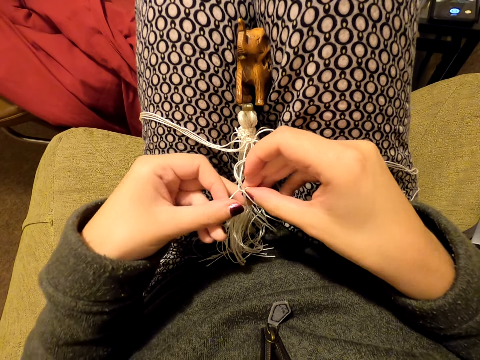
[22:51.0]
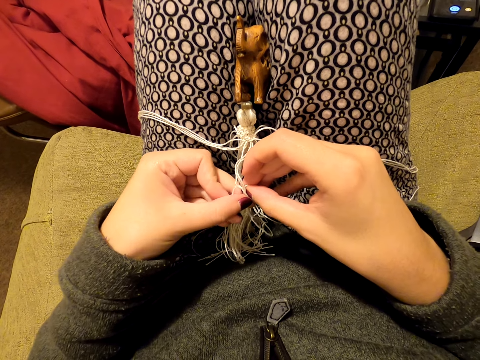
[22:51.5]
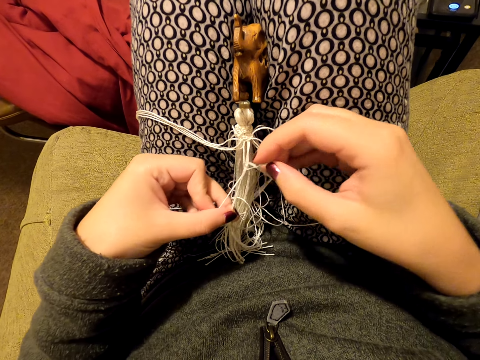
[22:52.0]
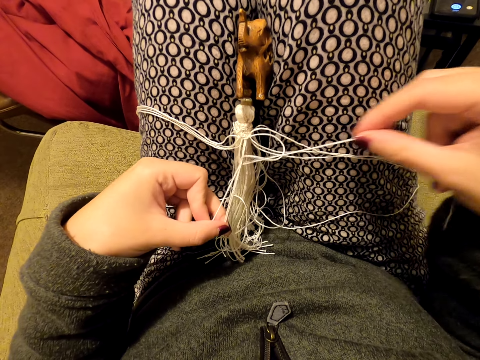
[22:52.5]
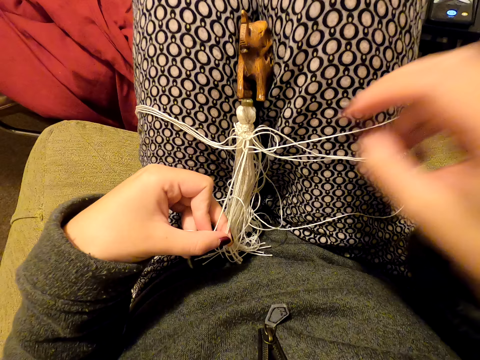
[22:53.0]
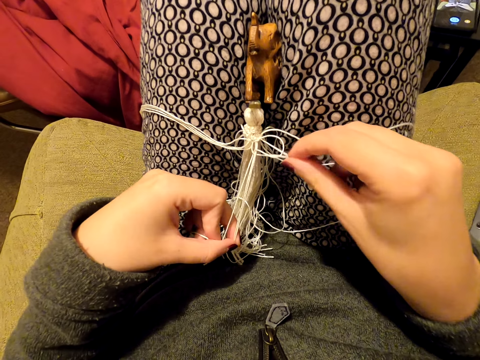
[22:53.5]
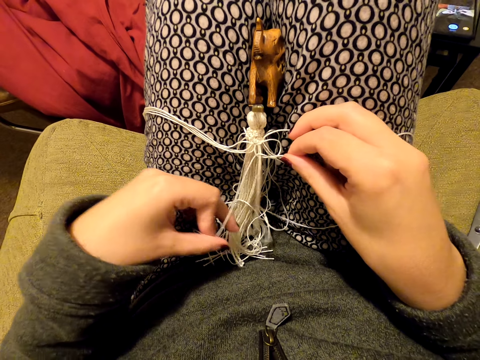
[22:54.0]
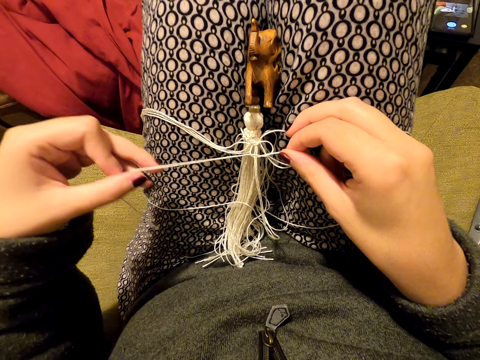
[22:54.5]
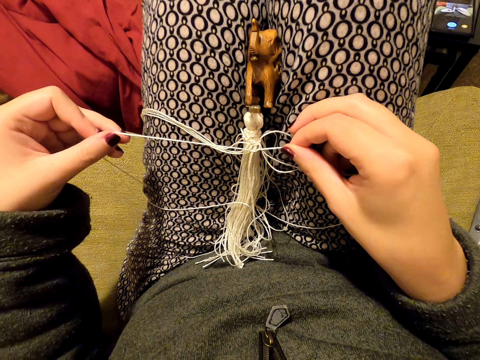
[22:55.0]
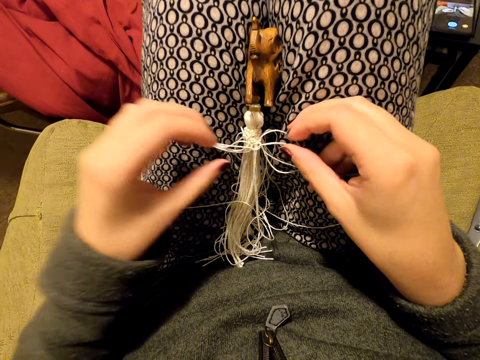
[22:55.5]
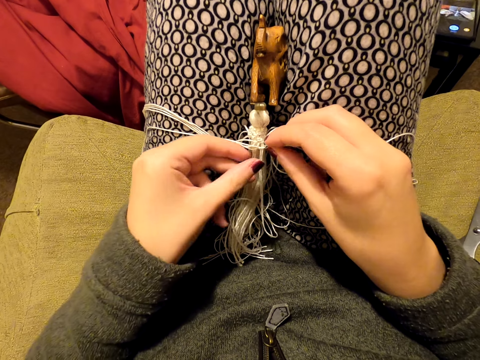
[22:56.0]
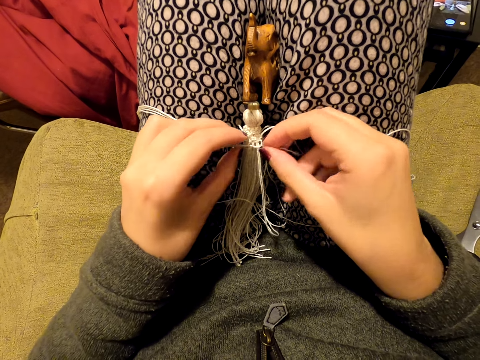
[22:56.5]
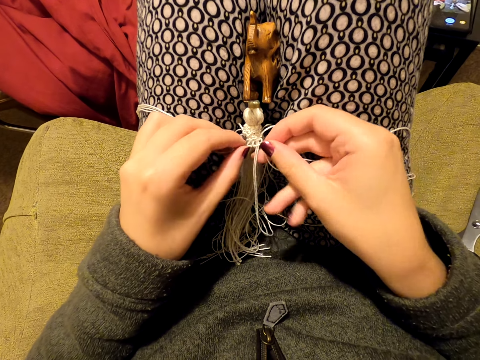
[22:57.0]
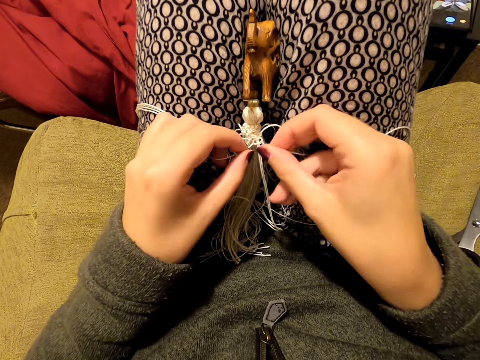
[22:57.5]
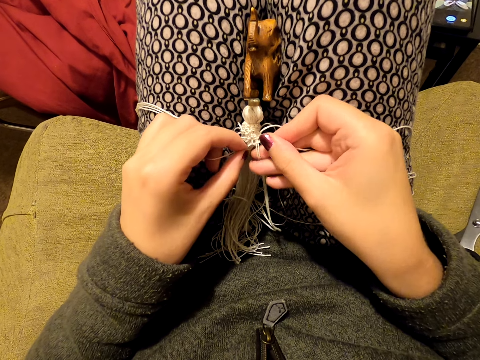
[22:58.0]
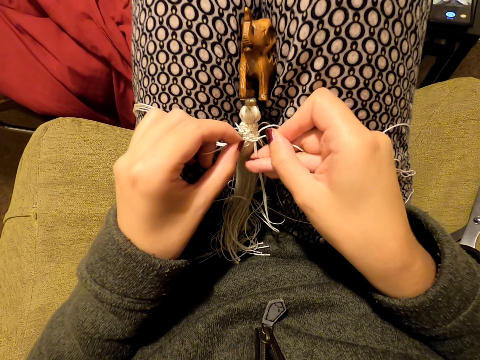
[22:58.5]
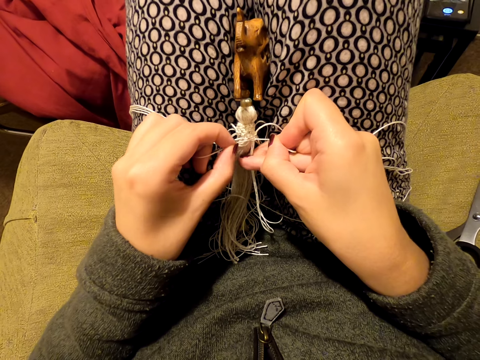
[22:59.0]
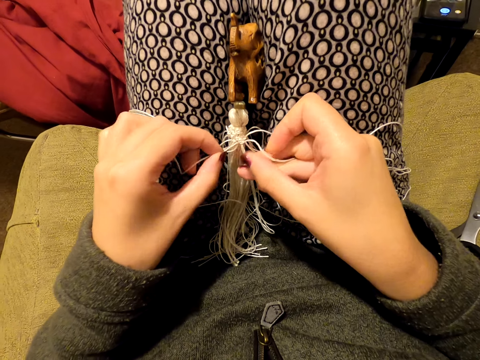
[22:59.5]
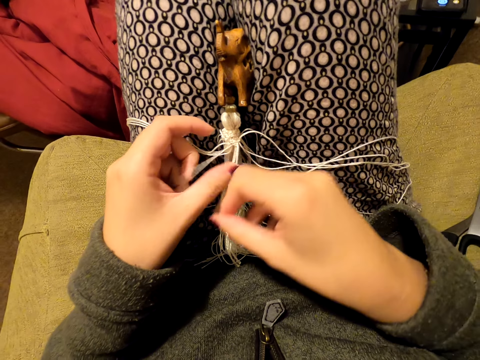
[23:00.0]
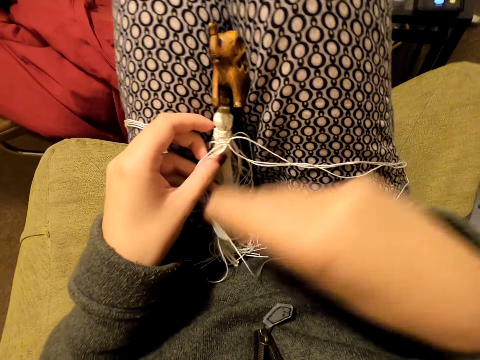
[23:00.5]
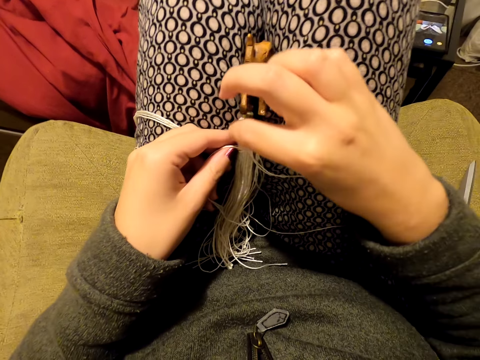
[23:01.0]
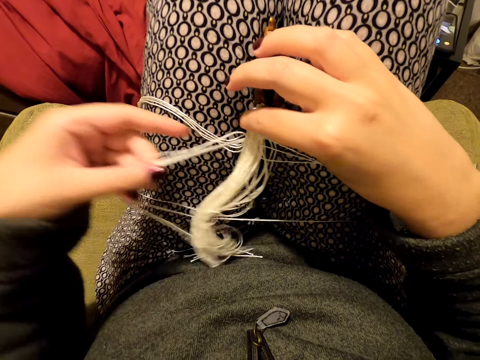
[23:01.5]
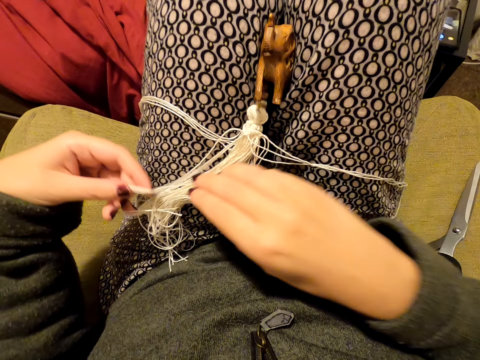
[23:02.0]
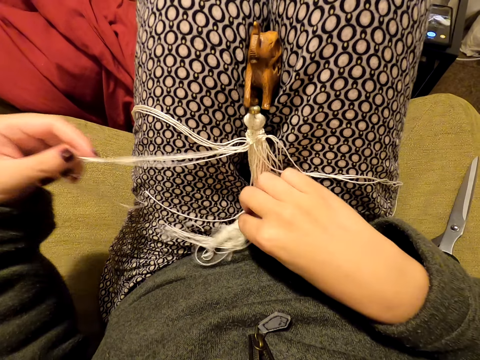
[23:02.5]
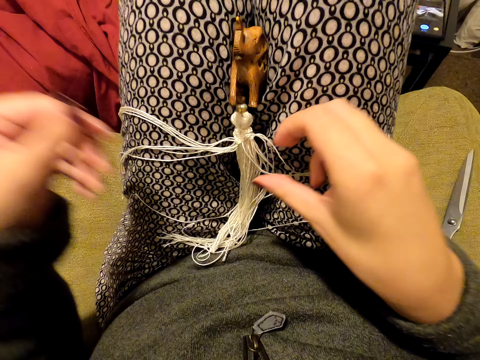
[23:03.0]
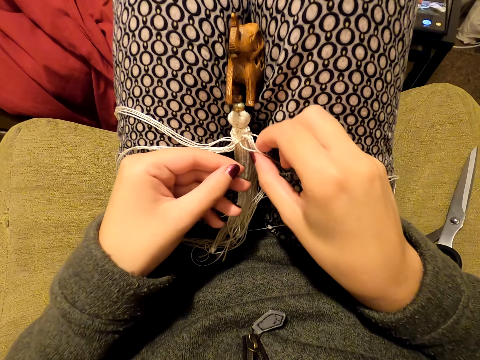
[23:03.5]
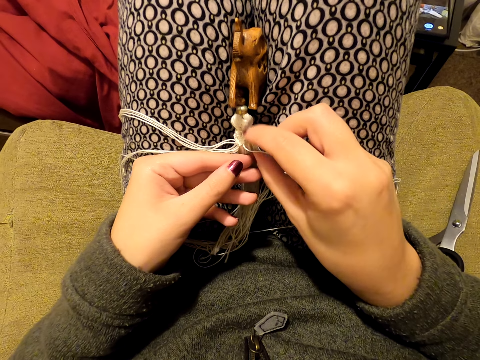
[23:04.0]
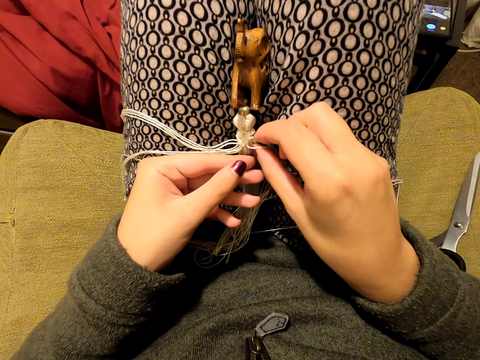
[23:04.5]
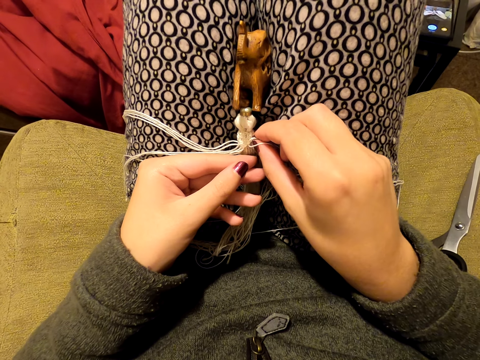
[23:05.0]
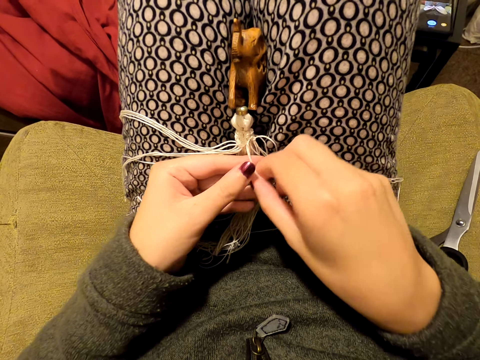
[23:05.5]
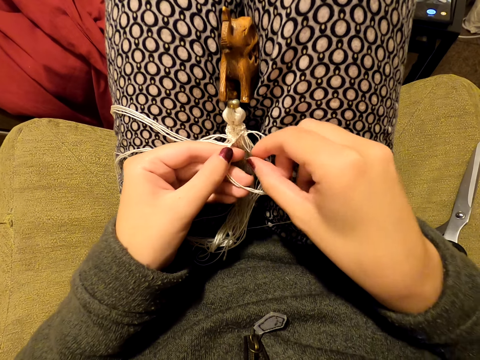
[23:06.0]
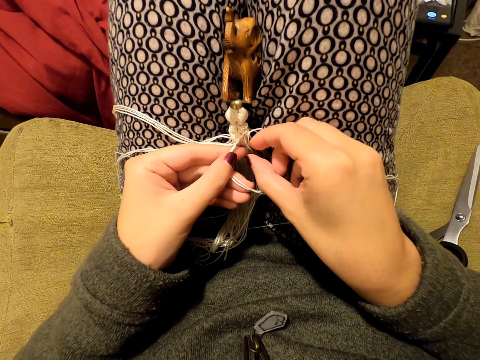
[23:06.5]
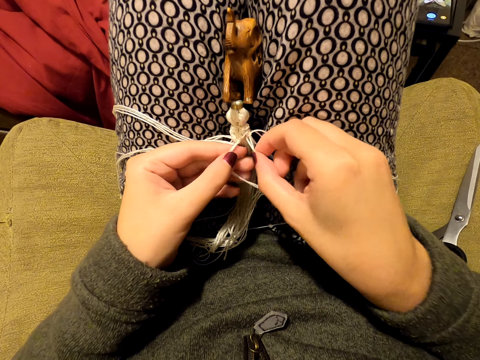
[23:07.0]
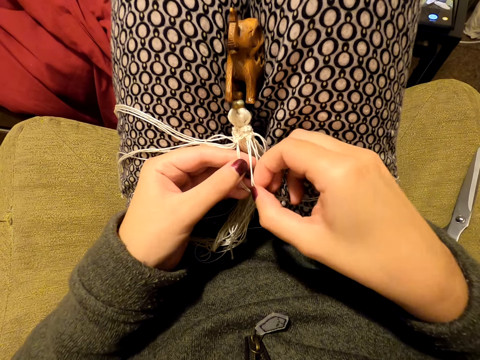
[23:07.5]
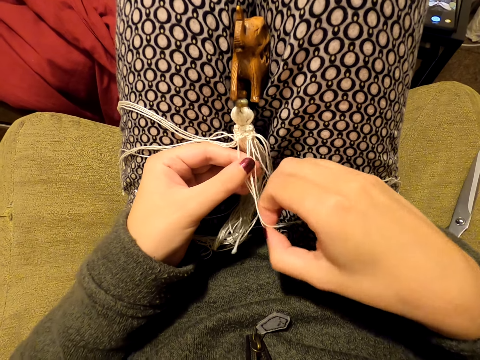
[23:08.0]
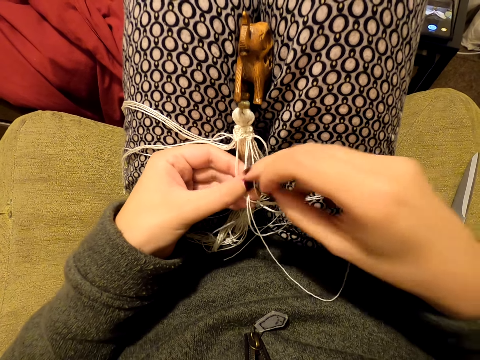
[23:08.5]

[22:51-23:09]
The camera wearer pulls the thread. She puts the thread on her leg. She picks up the thread. She pulls the threads with both hands. She puts the thread on her leg. She picks up the thread. She tightens a knot. She switches the thread to the other hand. She holds the bunch of threads. She pulls the threads. She pulls her hand off the thread. She adjusts something. She pulls the bunch of threads. She puts the thread on her leg. She picks up the thread. She switches the thread to the other hand. She picks up the thread. She switches the thread to the other hand. She pulls the thread.

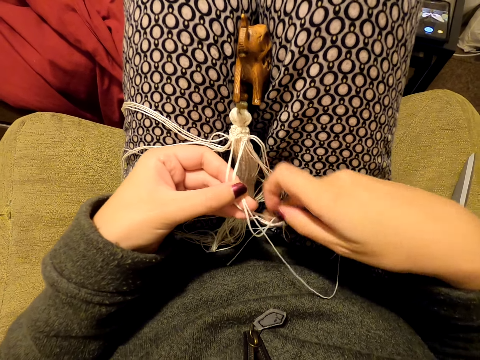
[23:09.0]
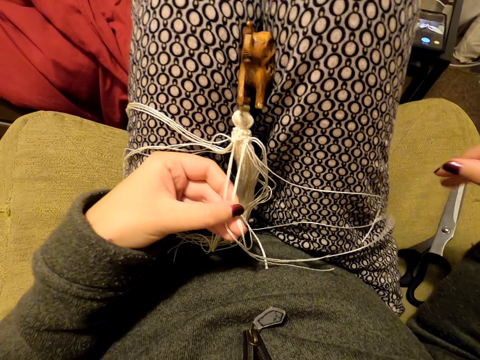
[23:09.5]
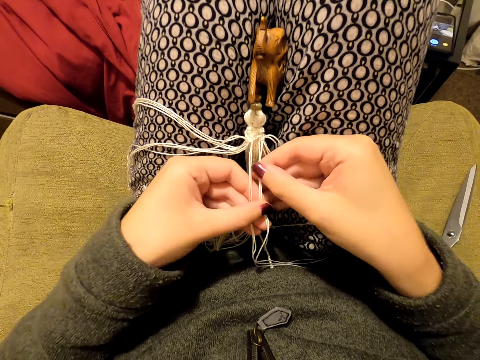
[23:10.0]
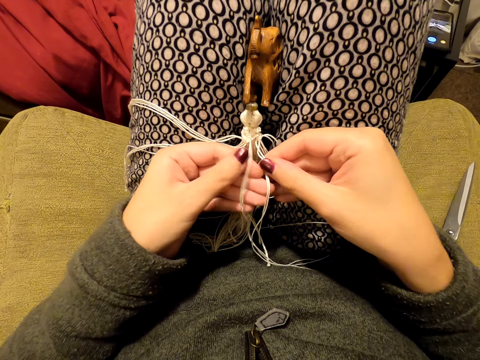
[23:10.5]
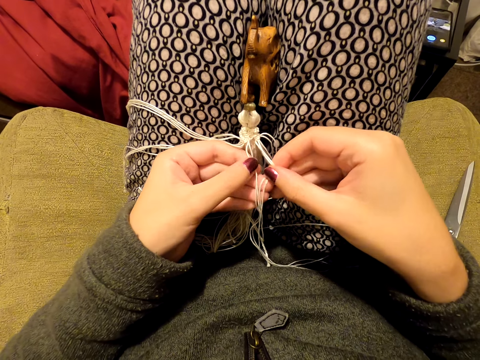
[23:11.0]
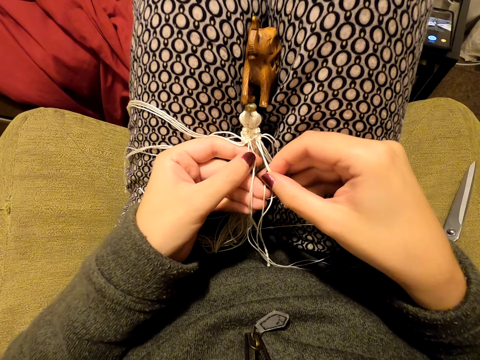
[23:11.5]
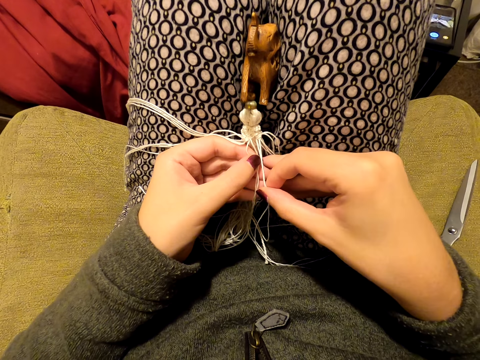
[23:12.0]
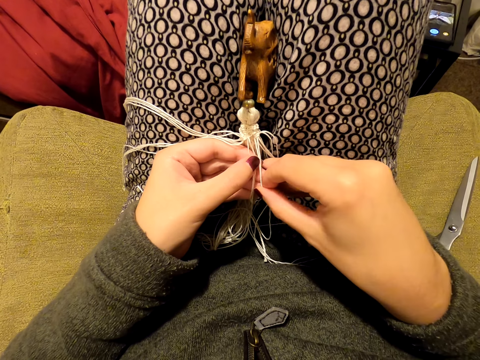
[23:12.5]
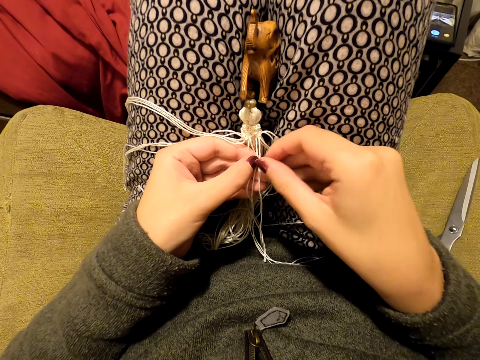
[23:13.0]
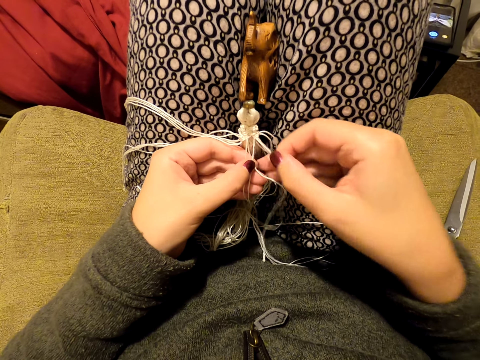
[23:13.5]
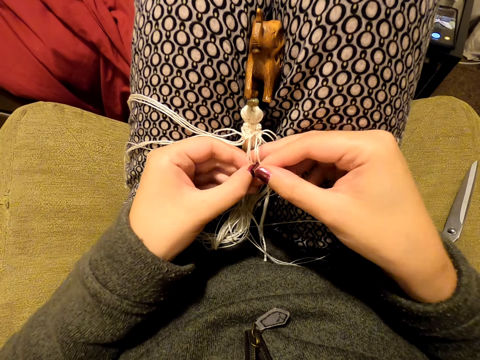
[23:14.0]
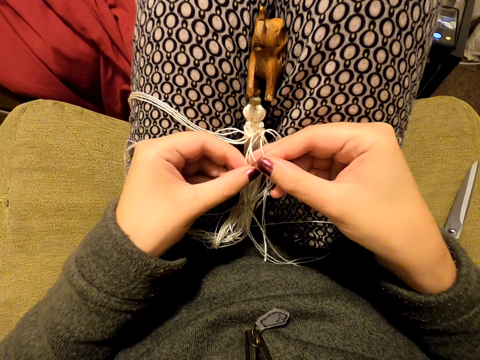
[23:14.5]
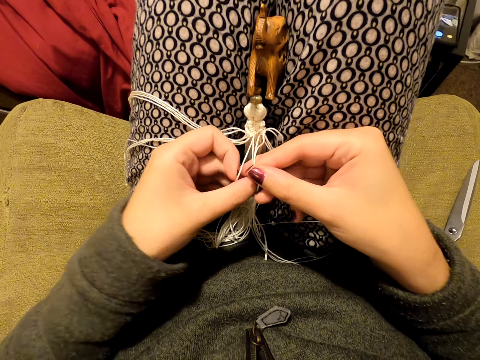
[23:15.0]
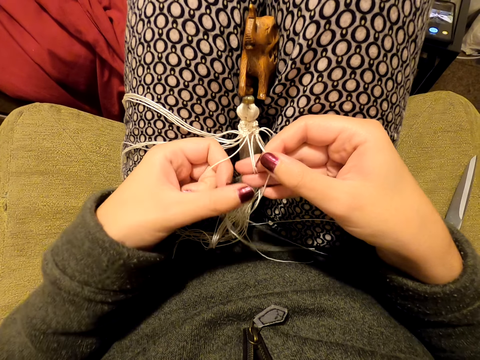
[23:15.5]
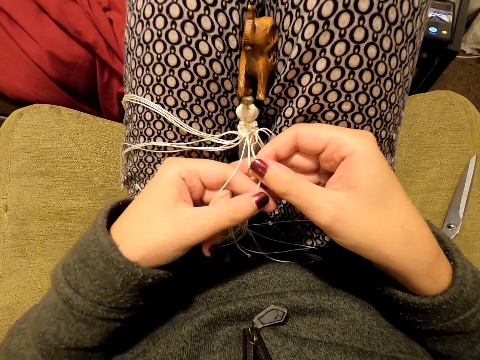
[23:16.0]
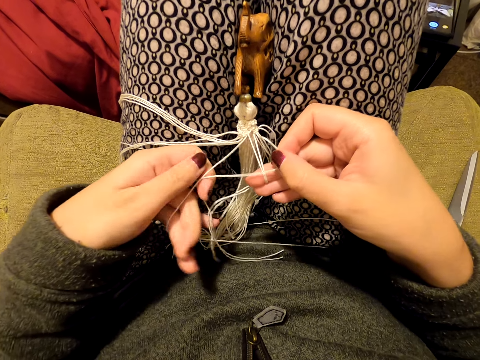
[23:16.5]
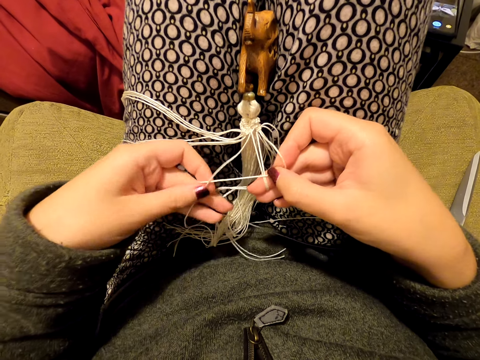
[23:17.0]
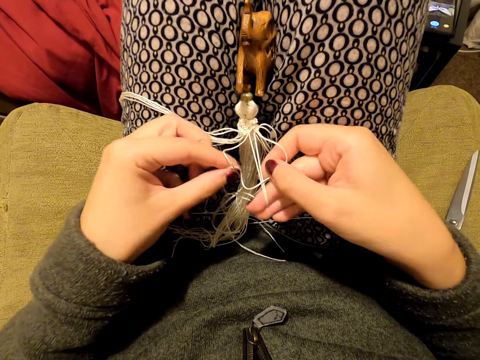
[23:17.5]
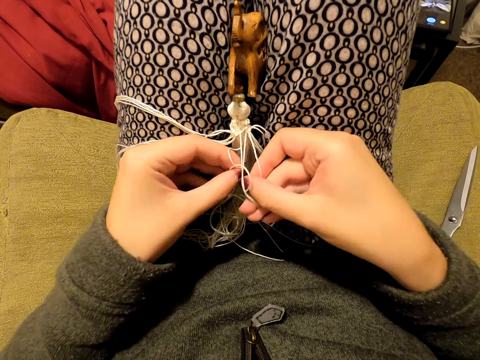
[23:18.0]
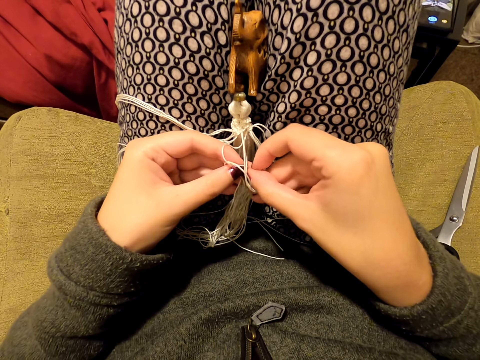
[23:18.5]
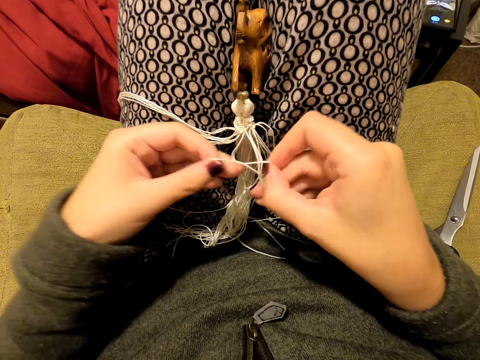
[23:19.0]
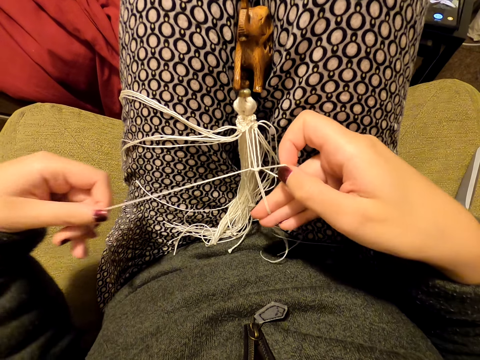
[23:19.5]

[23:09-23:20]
The camera wearer puts the threads aside. They stretch the thread. They switch the thread to the other hand. They knit a tassel decoration with both hands. They weave something. They pull the thread.
